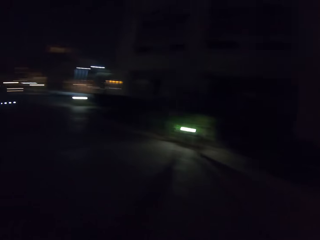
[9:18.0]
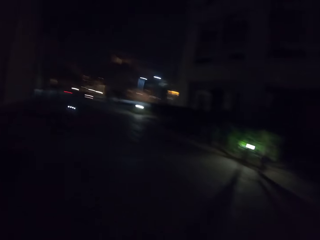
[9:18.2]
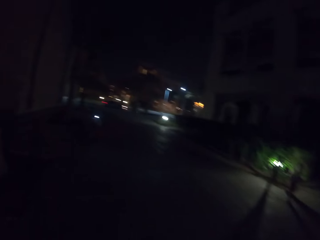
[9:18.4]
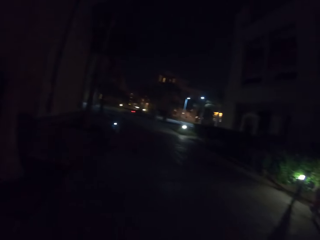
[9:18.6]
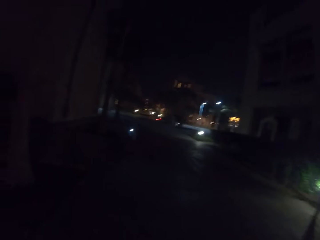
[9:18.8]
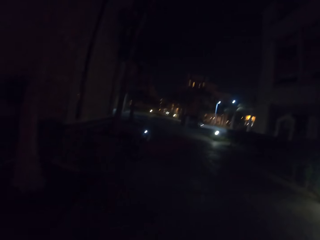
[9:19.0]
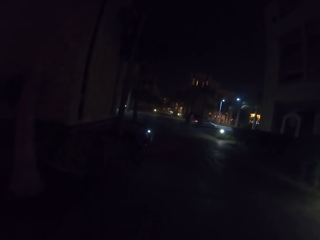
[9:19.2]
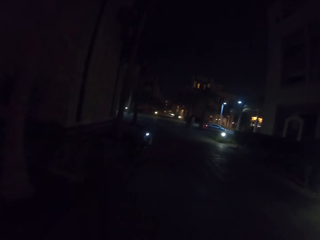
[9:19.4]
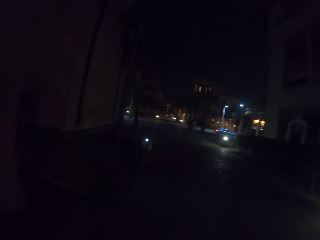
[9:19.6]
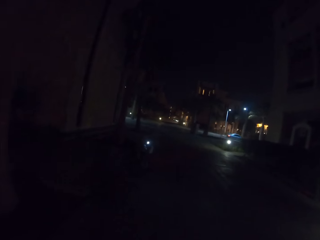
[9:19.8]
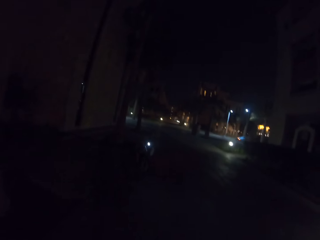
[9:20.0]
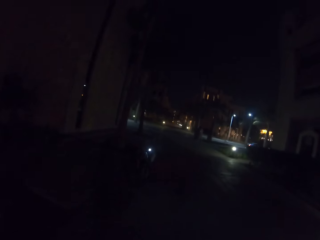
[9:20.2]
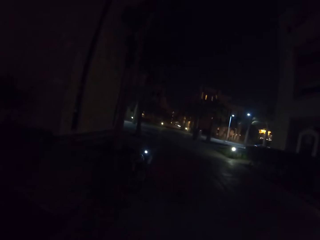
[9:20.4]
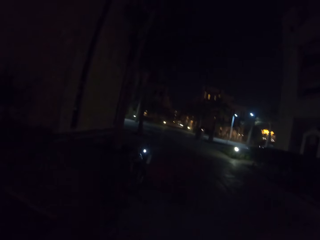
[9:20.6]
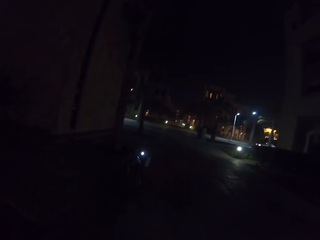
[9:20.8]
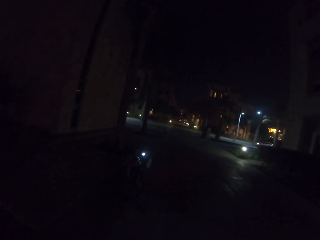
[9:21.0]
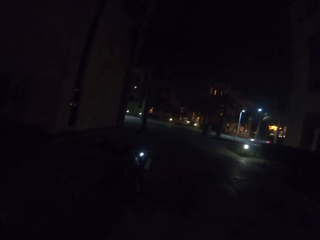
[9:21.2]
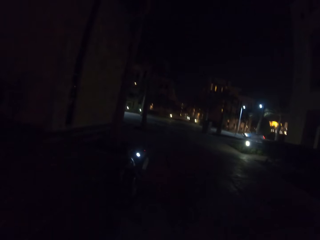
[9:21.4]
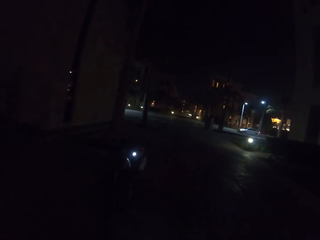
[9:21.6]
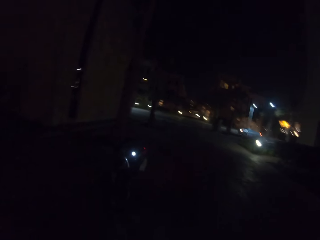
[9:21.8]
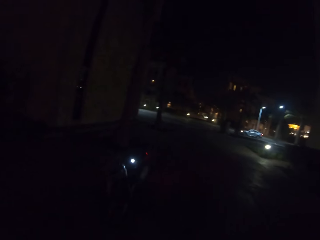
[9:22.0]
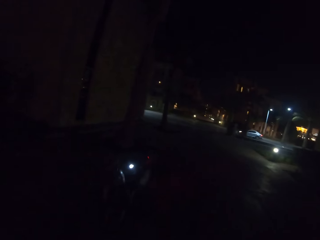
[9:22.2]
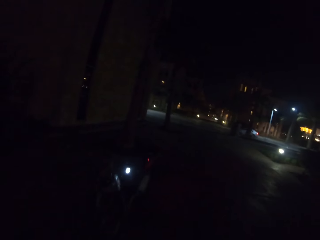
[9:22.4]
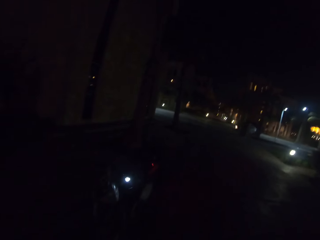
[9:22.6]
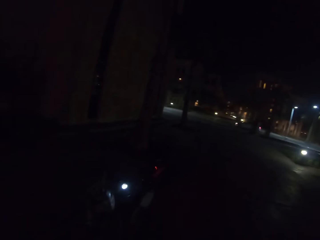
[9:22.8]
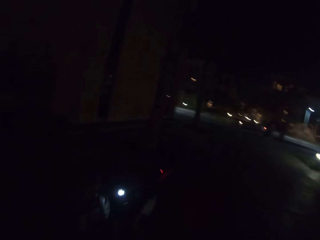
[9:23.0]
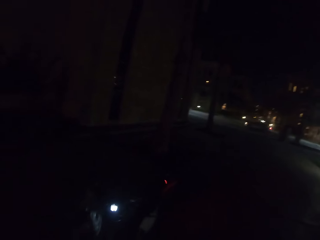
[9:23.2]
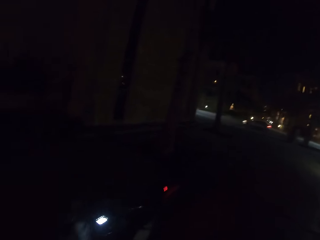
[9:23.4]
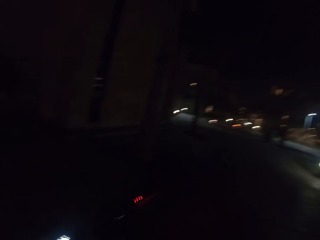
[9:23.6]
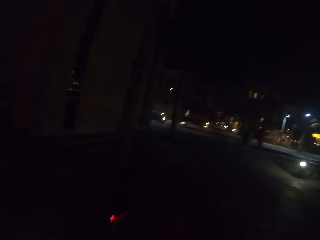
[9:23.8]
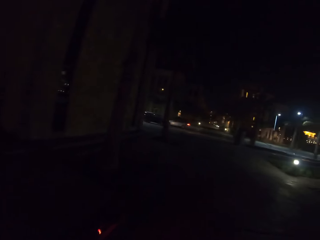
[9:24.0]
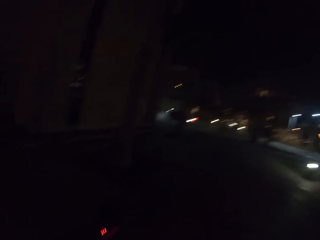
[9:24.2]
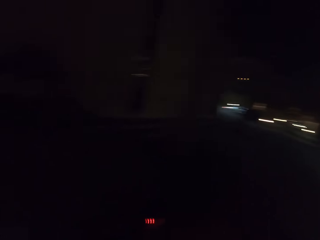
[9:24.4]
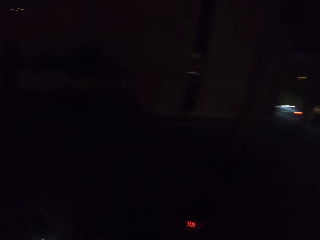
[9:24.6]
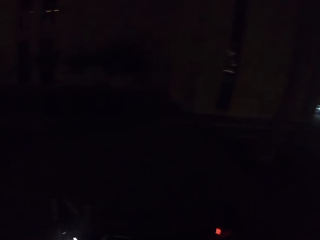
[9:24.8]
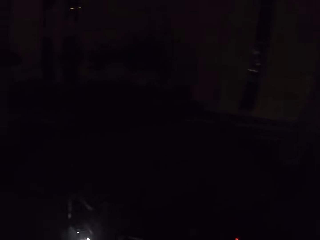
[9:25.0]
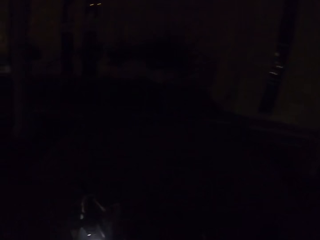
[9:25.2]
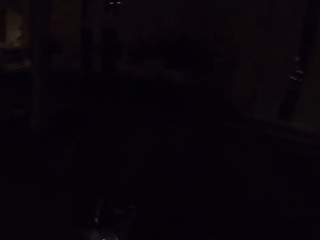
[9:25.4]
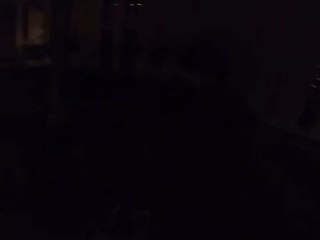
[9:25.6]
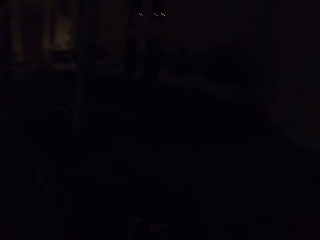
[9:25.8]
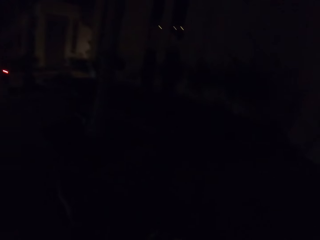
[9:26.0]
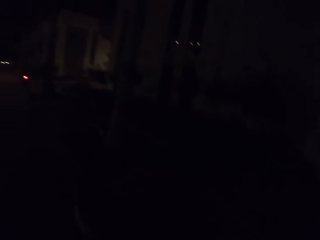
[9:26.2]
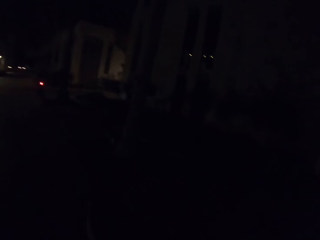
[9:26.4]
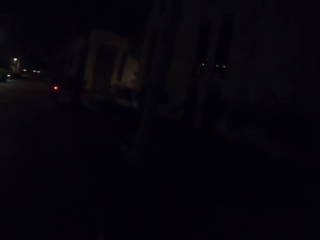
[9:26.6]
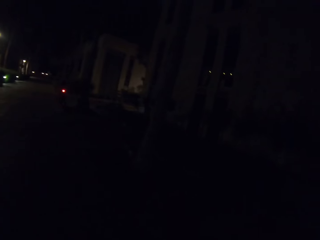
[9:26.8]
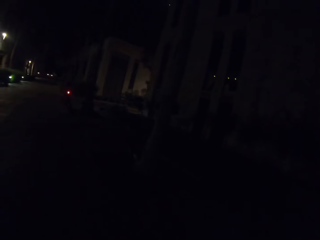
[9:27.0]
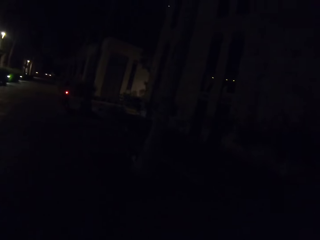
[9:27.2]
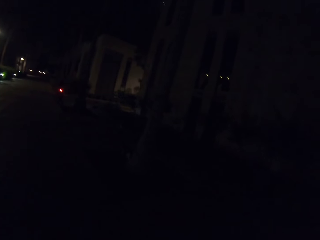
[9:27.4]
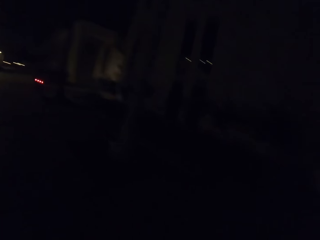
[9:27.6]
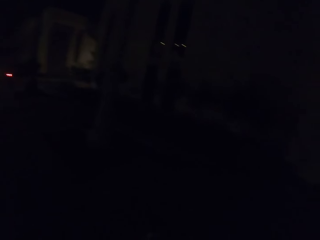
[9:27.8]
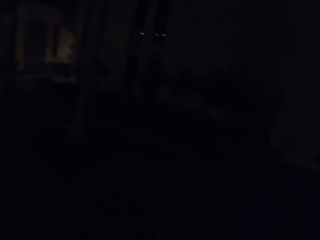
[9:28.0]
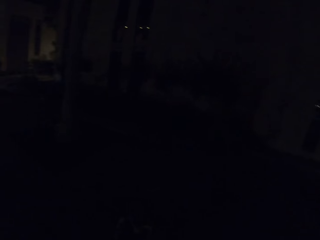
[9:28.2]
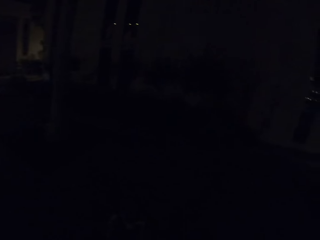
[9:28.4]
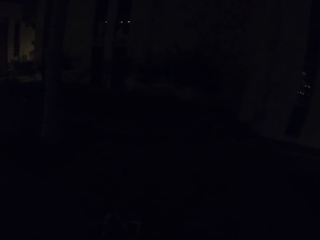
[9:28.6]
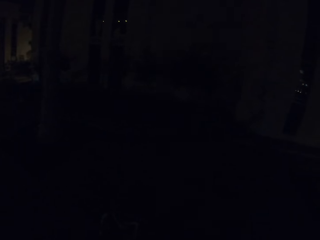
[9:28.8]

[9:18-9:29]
The camera wearer takes a bicycle. They walk down the street.

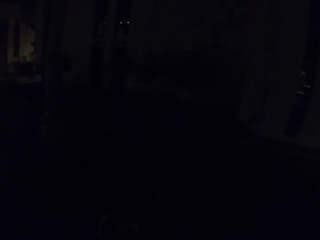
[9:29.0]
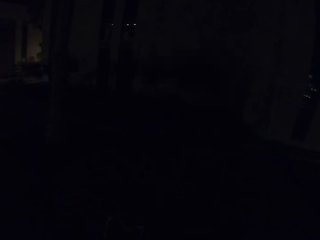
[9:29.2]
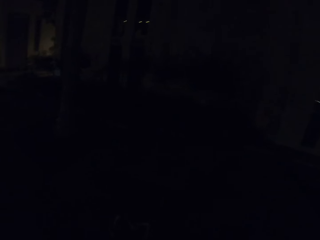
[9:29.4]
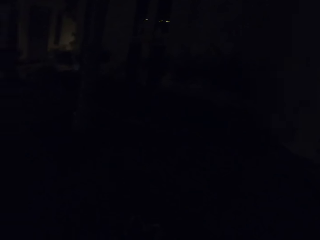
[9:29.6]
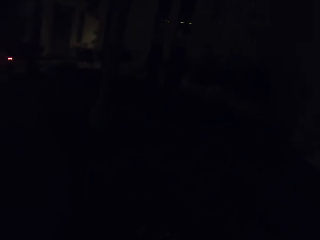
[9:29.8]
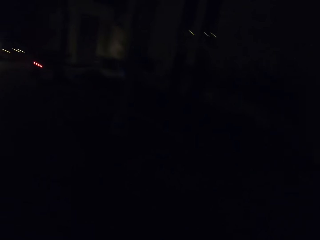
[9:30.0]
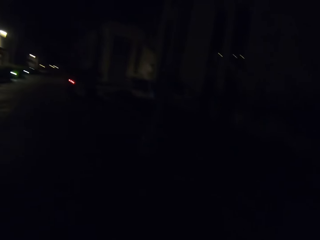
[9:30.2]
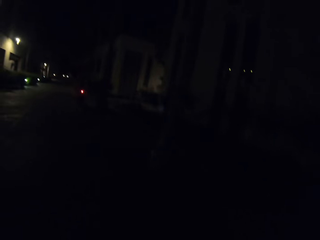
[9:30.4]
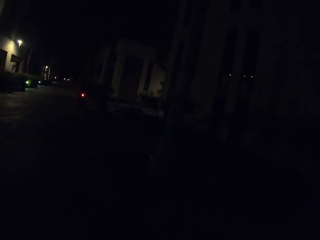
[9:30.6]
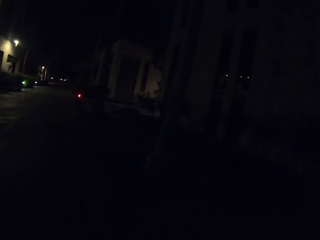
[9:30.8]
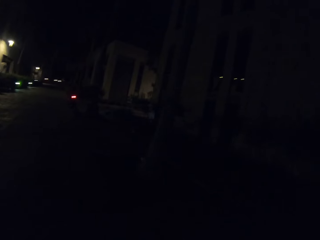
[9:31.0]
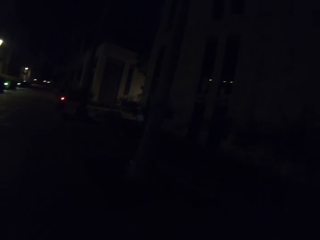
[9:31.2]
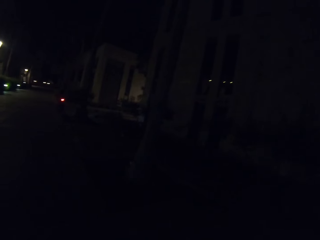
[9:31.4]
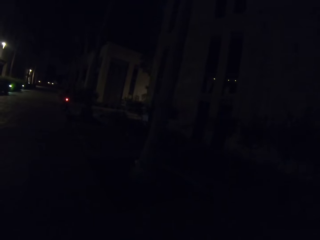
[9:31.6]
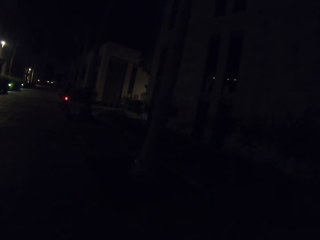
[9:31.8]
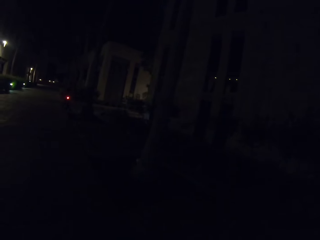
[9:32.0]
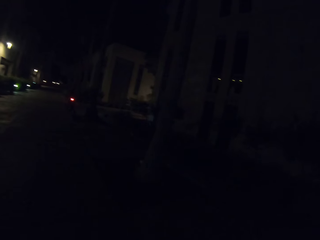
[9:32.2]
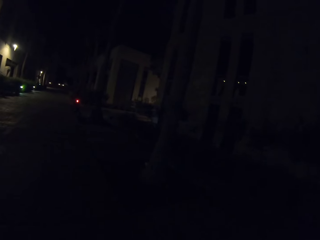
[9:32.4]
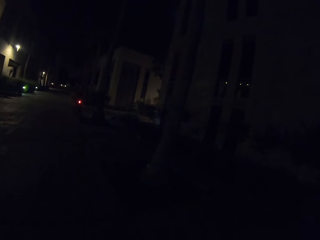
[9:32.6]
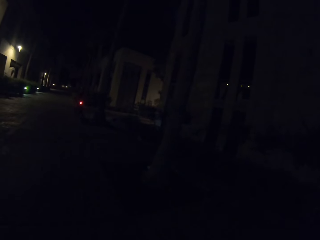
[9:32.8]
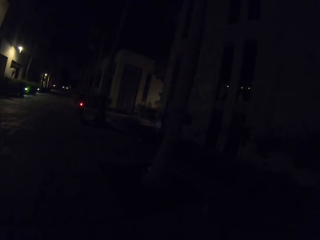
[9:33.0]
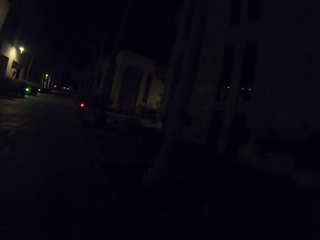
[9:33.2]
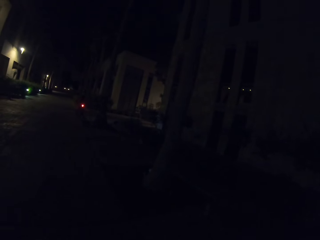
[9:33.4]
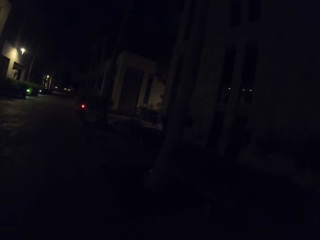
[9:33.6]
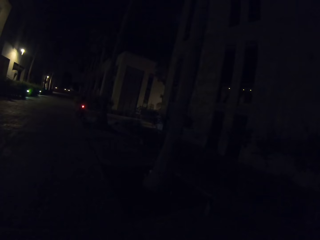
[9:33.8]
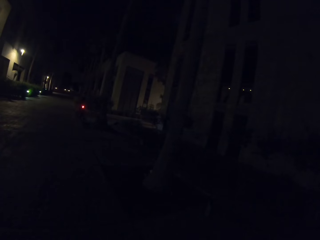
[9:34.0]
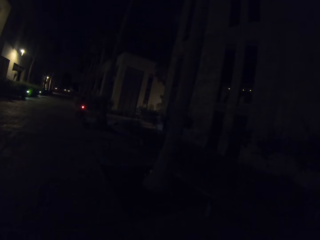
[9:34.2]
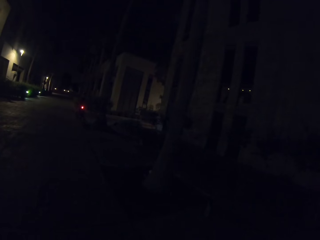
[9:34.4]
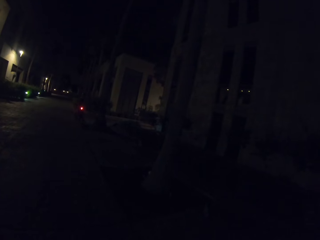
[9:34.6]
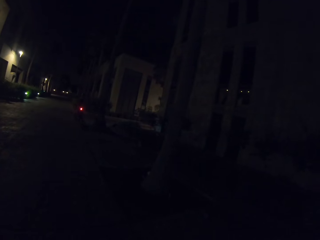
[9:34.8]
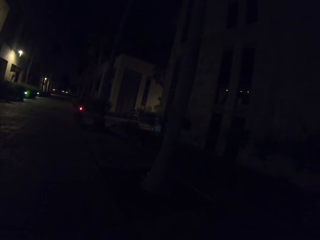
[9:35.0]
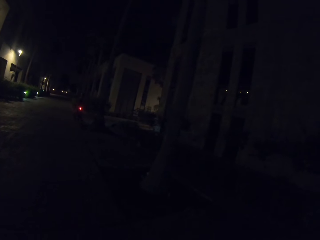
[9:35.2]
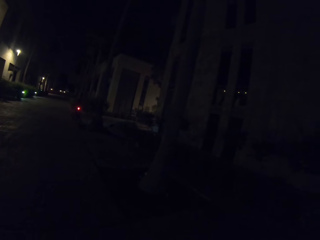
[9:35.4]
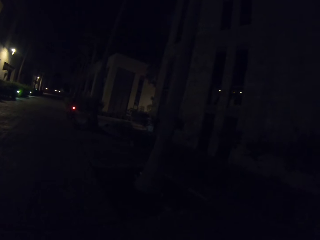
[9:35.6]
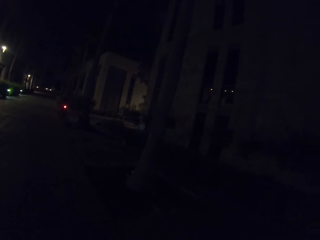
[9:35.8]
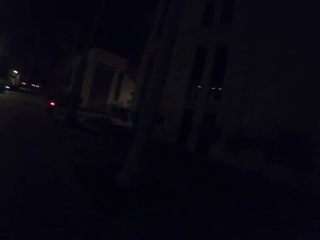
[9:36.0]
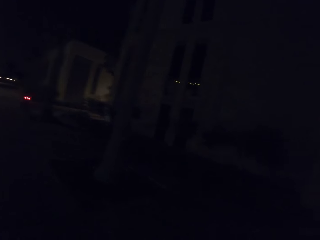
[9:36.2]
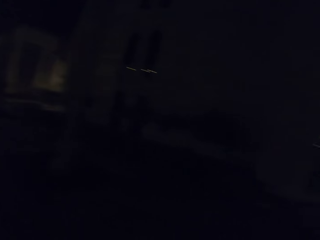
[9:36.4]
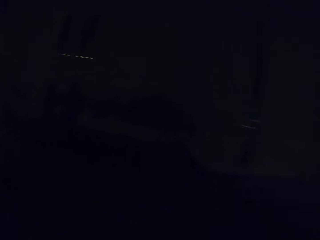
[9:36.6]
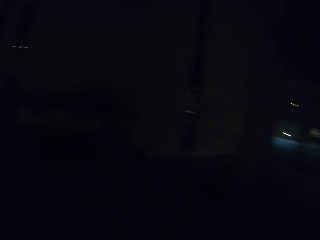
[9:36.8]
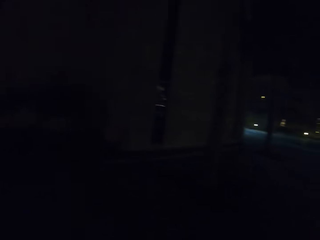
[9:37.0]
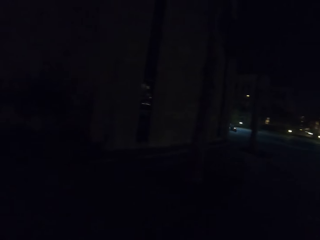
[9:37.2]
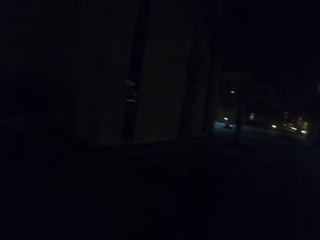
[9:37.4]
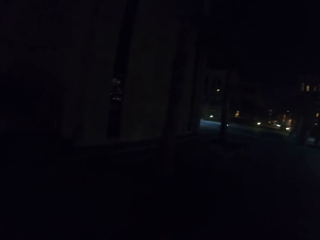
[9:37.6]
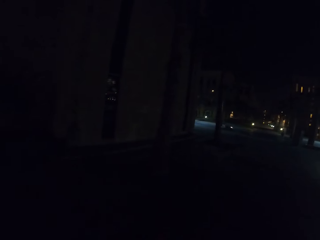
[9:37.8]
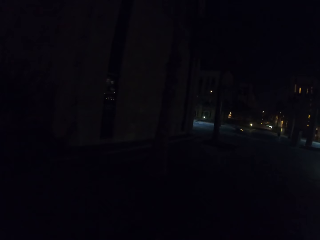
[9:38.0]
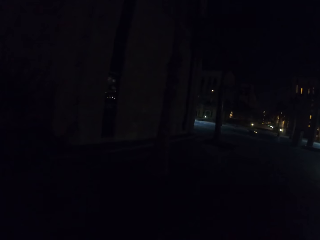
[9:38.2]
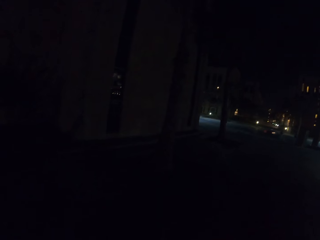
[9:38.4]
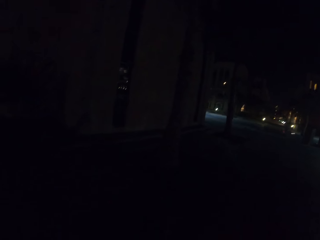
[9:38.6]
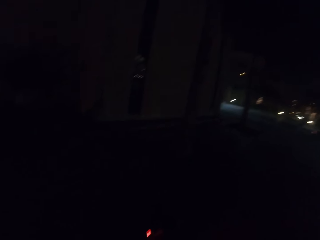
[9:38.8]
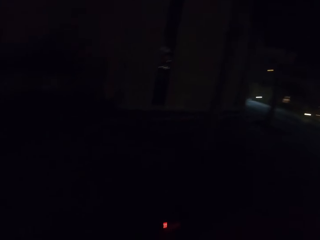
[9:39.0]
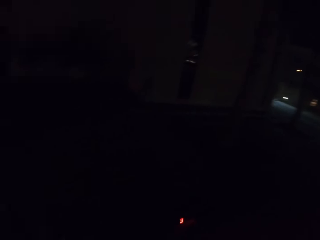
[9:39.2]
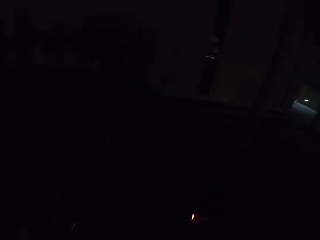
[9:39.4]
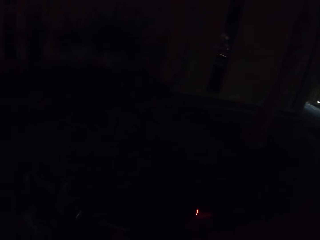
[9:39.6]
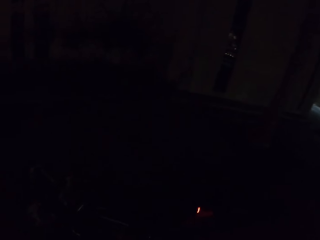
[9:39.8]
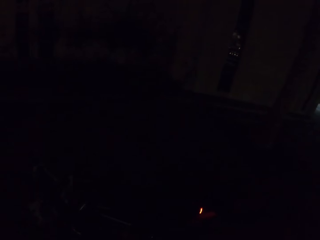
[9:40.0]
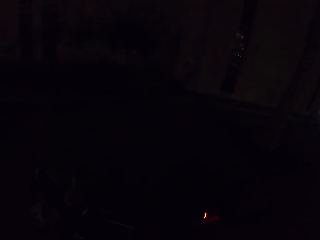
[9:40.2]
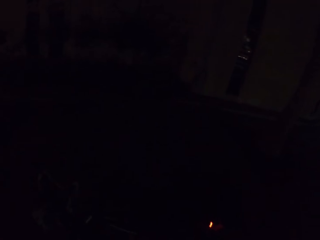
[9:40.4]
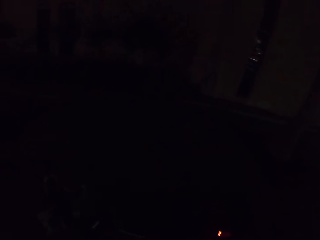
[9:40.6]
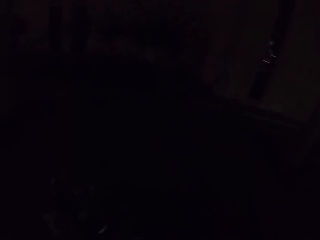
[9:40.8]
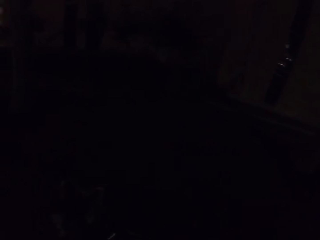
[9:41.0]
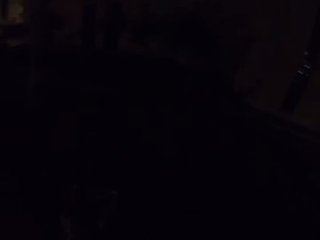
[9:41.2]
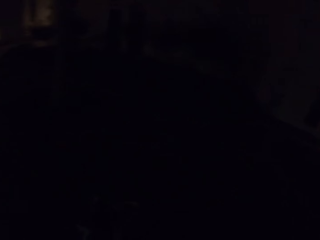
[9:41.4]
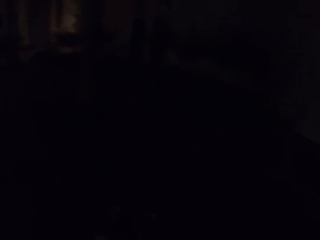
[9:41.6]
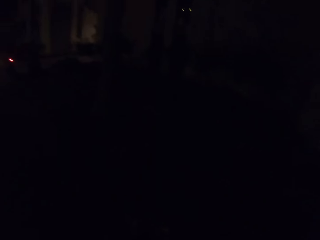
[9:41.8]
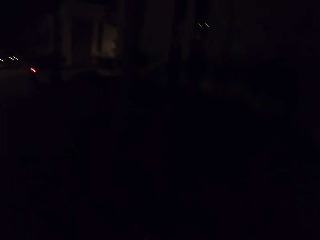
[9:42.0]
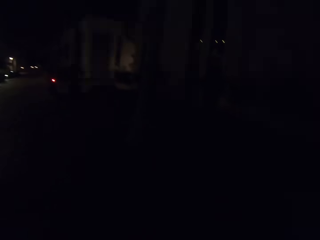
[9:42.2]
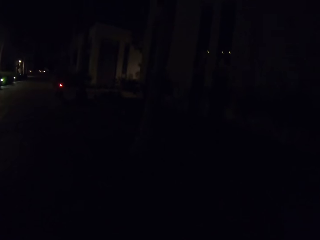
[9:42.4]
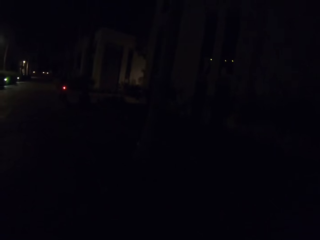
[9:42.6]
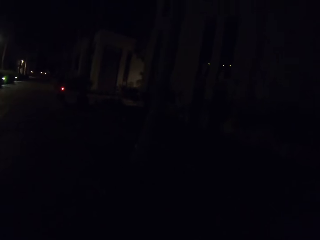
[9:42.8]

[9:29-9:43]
The camera wearer looks around. They look at the bicycle.
